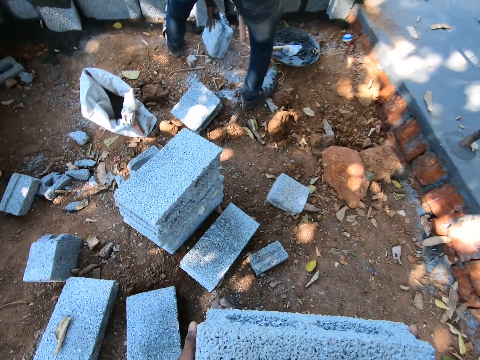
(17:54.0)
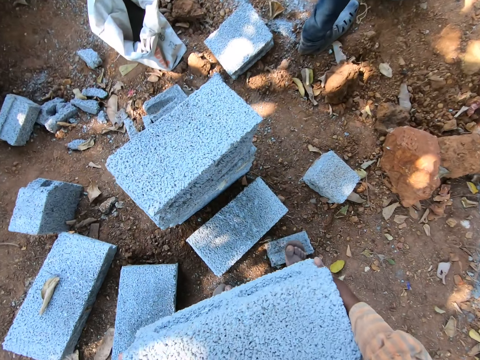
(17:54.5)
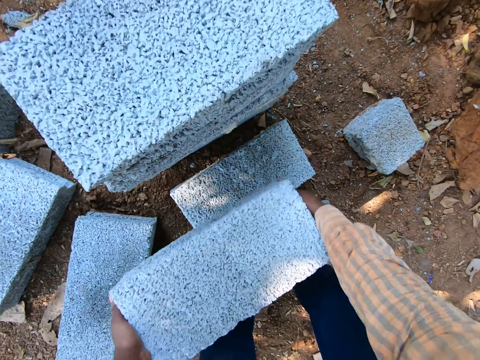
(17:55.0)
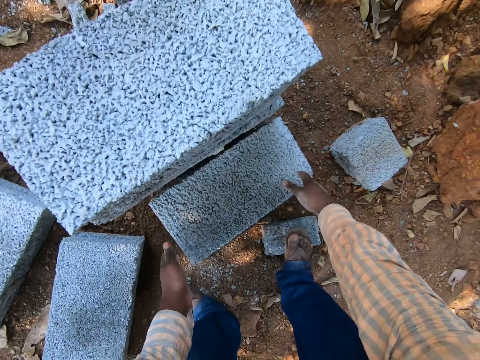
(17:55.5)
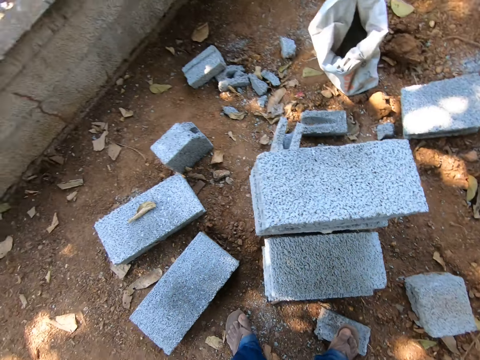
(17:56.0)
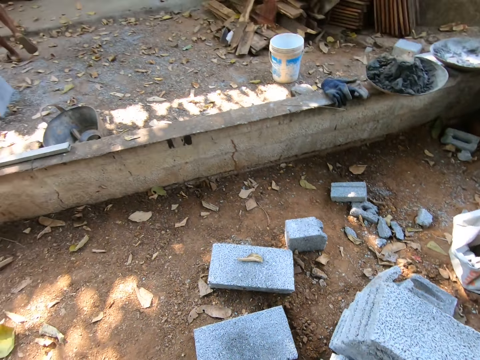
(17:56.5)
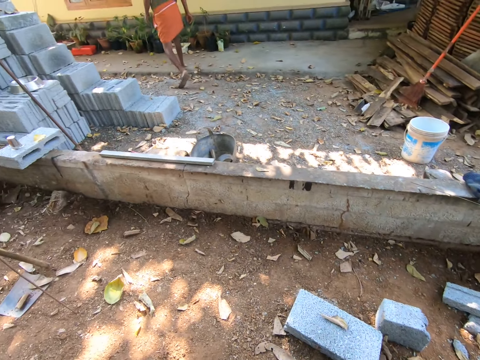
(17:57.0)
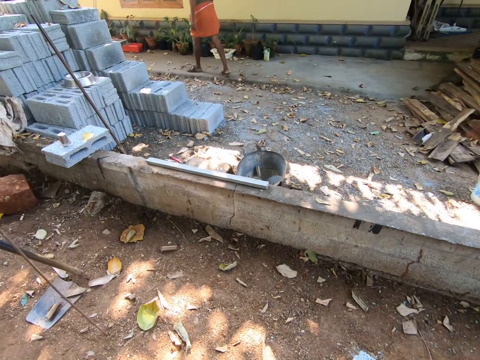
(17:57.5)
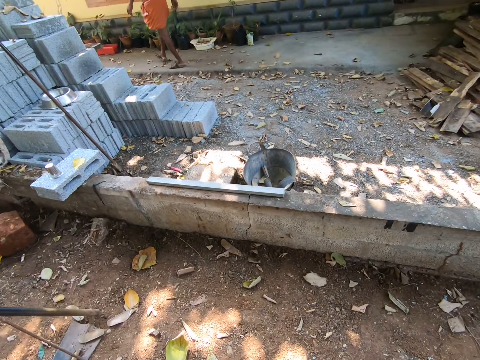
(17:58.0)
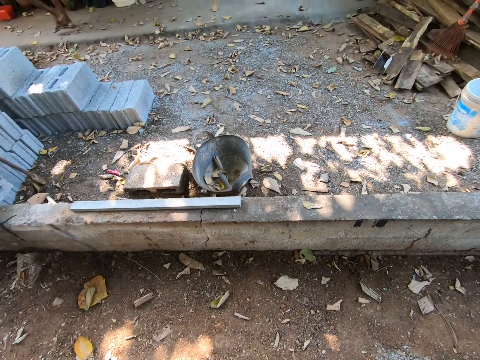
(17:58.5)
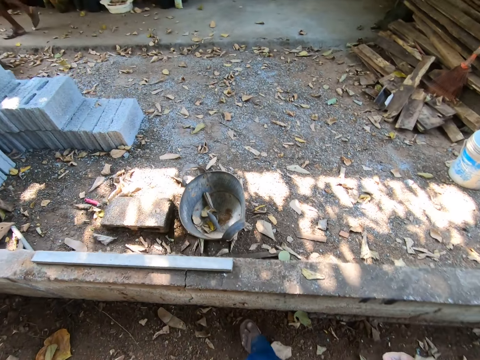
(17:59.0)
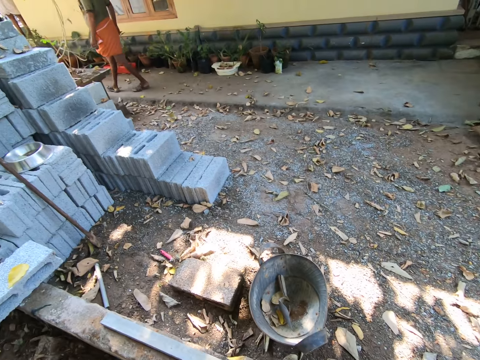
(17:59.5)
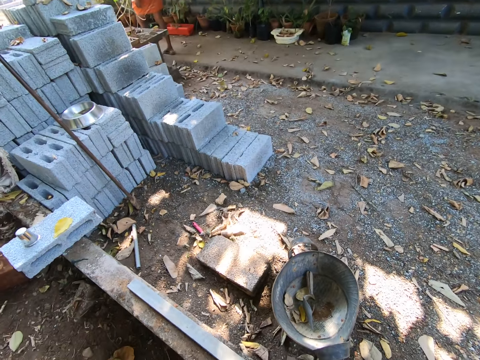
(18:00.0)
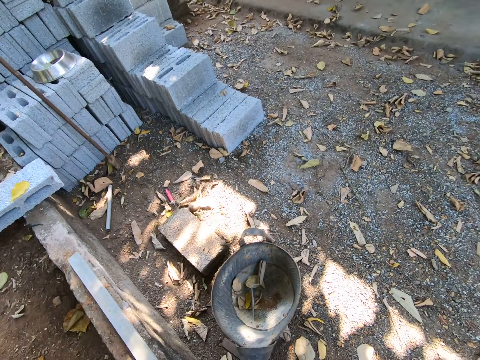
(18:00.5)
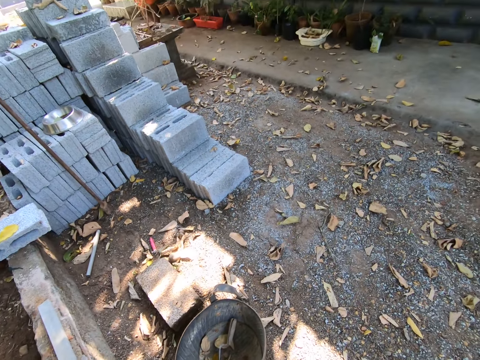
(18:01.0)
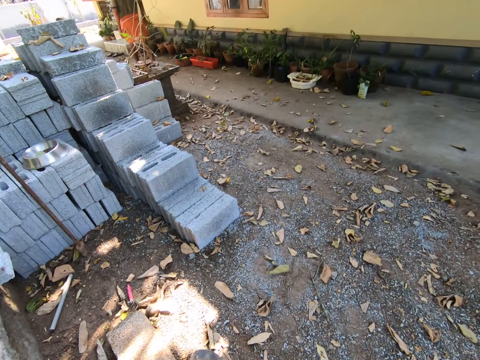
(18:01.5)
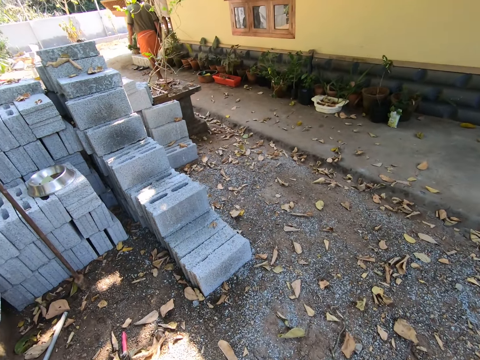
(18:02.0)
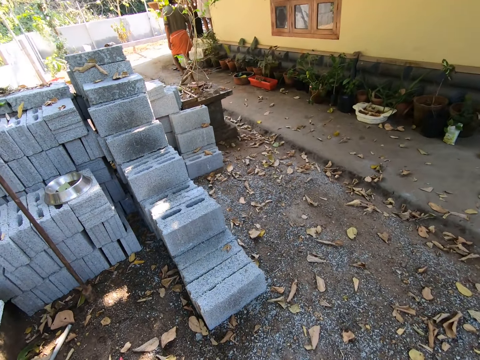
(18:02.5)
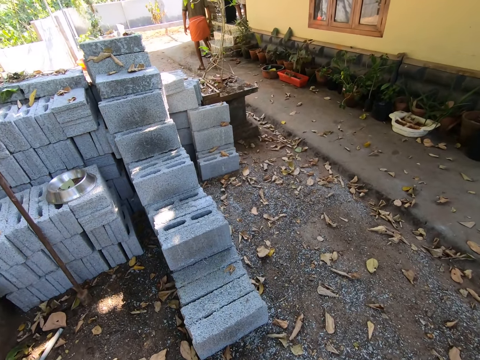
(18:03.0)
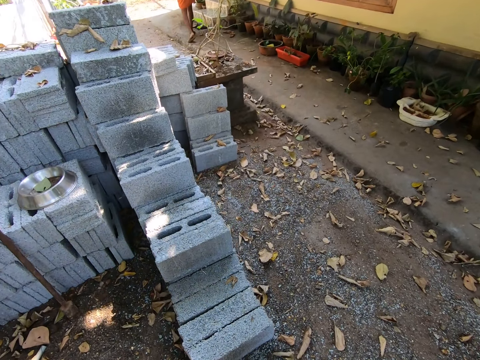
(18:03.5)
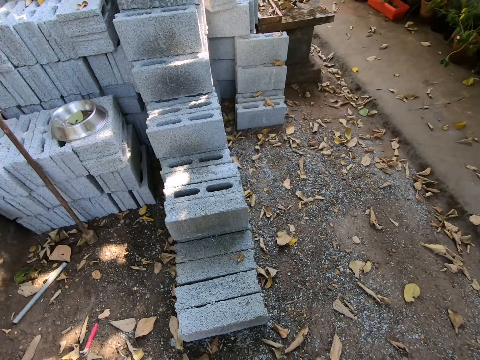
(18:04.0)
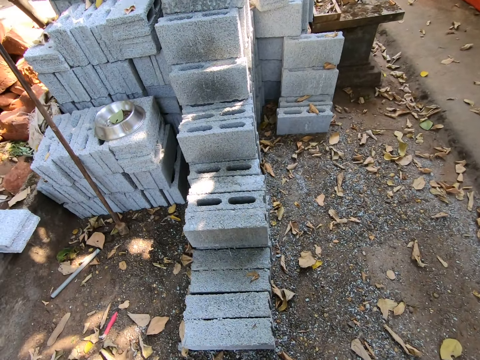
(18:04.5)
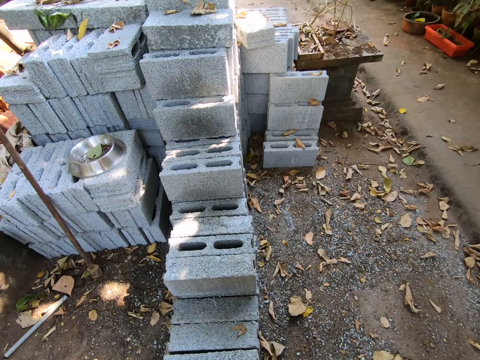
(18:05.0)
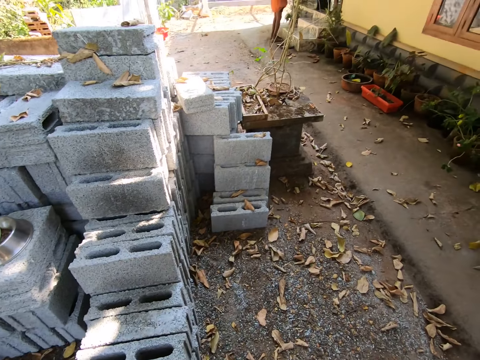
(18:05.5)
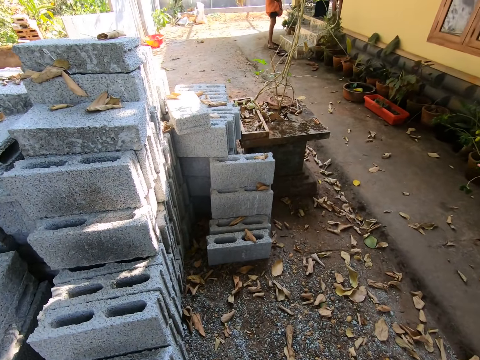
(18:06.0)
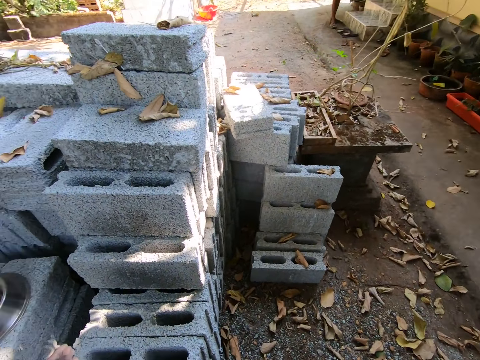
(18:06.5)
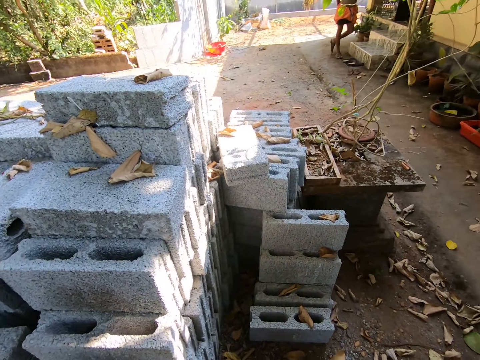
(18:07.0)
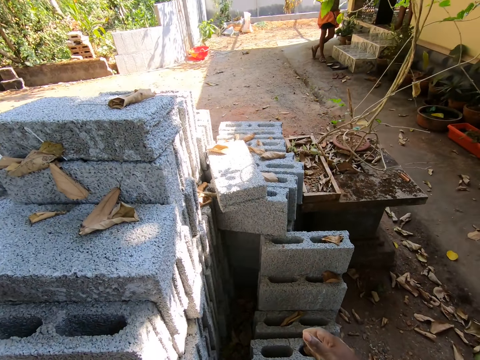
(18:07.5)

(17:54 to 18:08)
The camera wearer drops the block on a block on the ground with both hands.

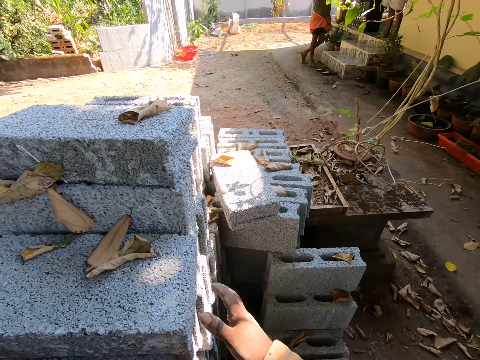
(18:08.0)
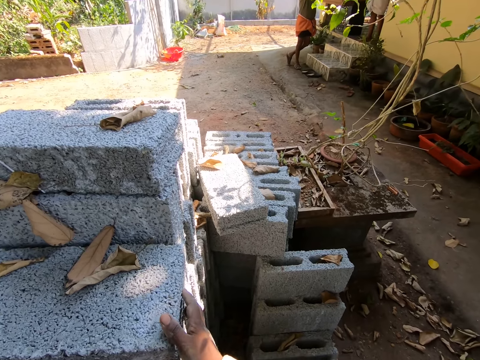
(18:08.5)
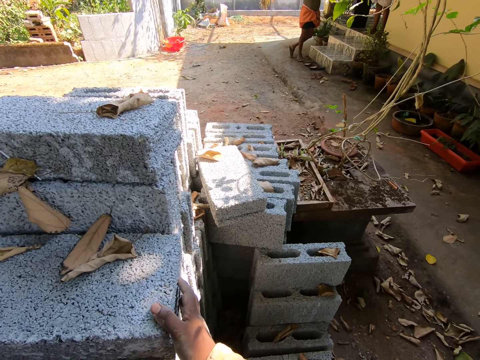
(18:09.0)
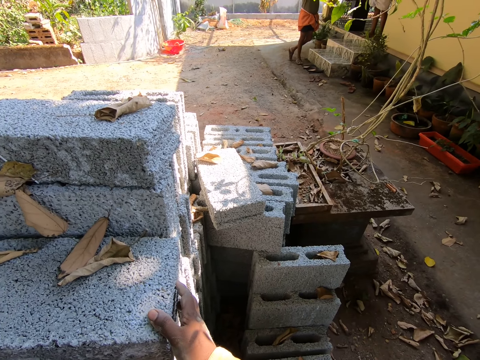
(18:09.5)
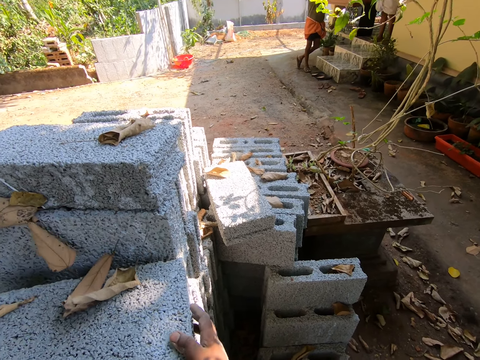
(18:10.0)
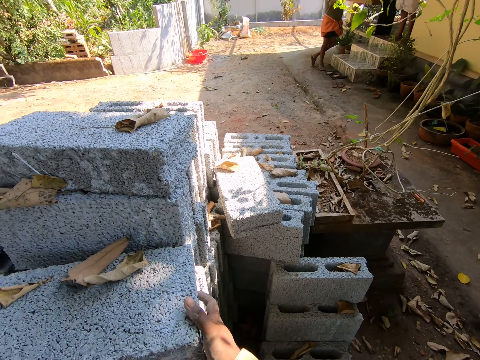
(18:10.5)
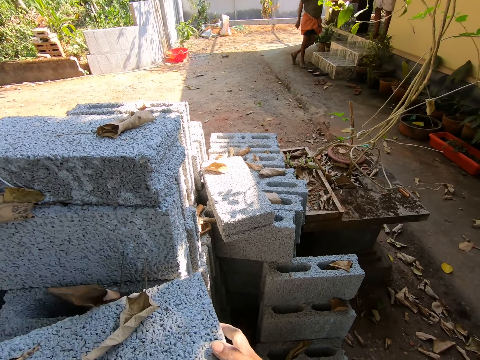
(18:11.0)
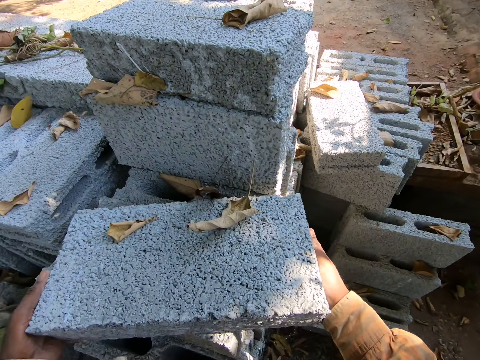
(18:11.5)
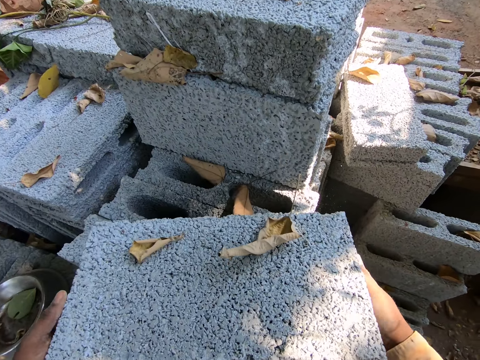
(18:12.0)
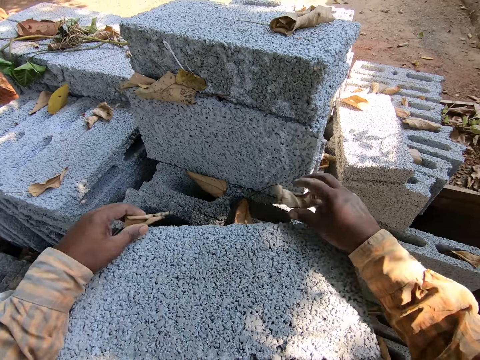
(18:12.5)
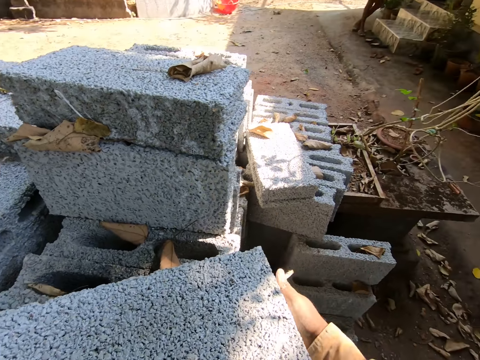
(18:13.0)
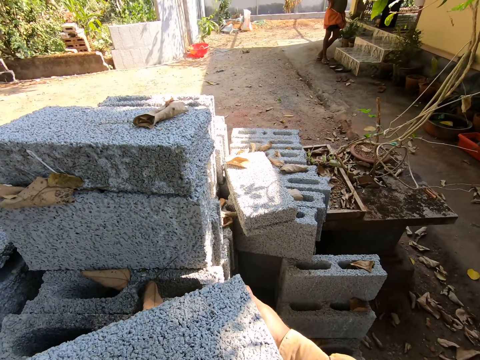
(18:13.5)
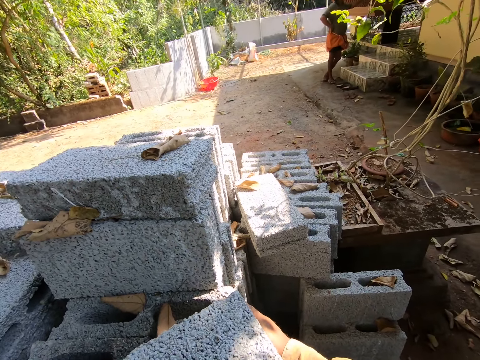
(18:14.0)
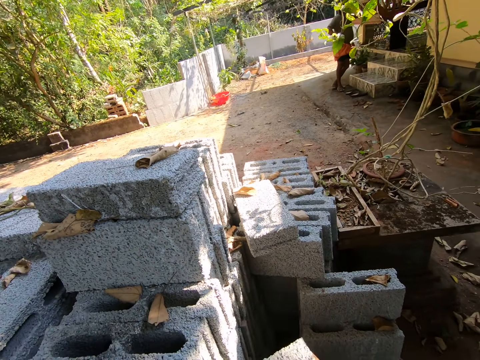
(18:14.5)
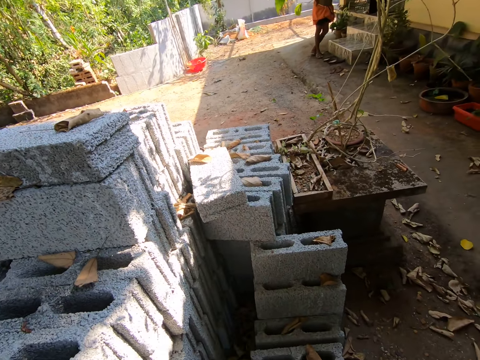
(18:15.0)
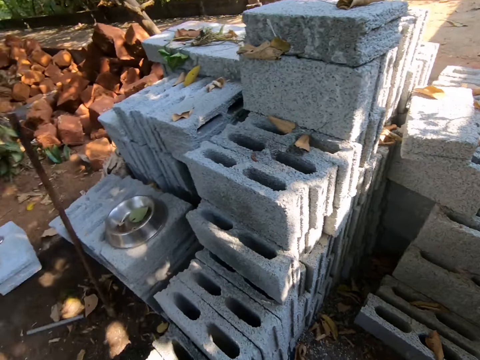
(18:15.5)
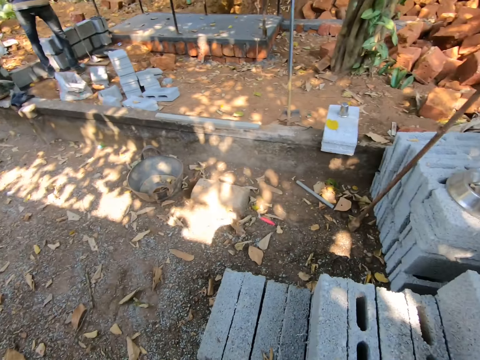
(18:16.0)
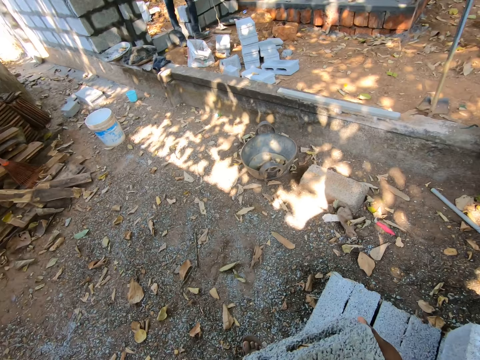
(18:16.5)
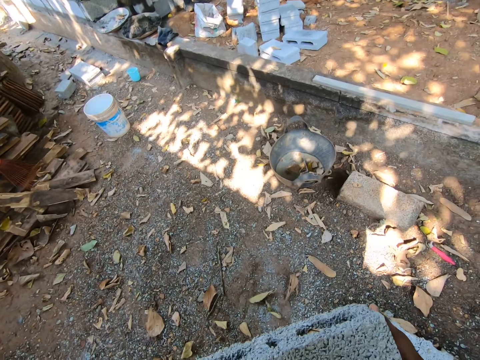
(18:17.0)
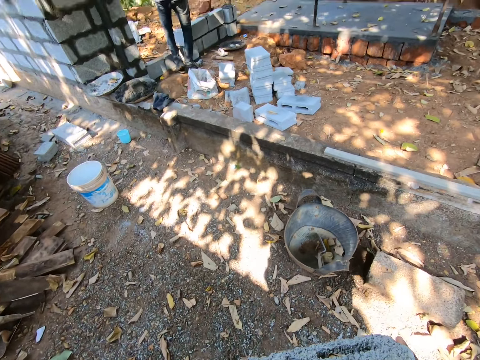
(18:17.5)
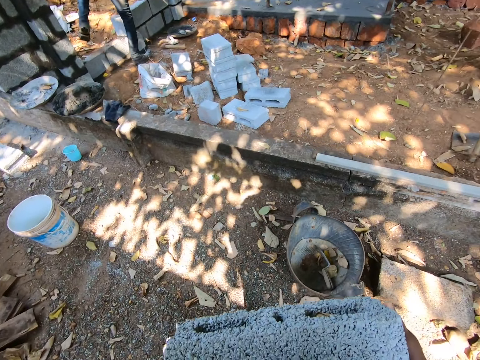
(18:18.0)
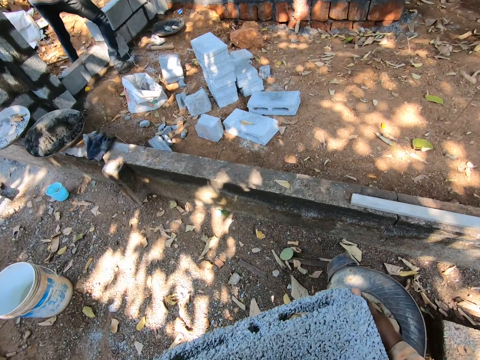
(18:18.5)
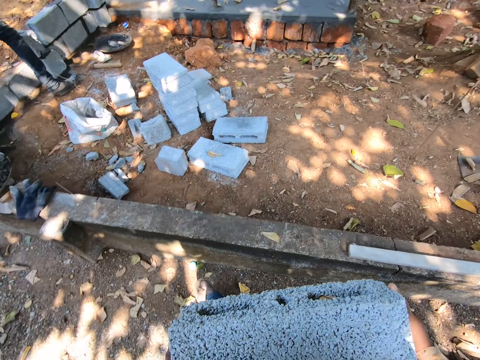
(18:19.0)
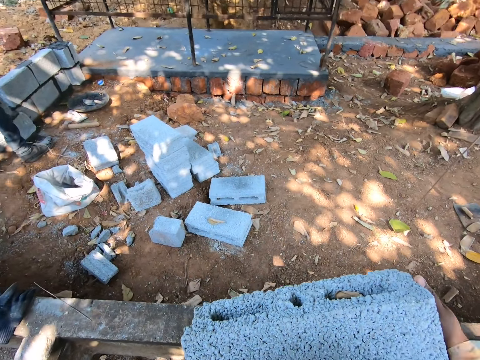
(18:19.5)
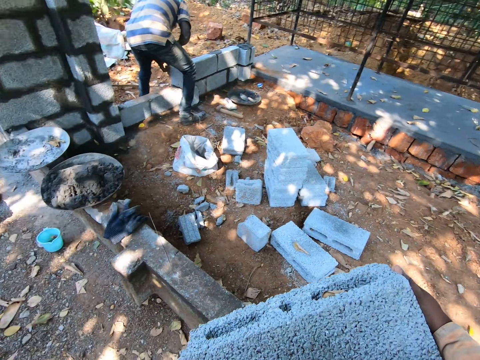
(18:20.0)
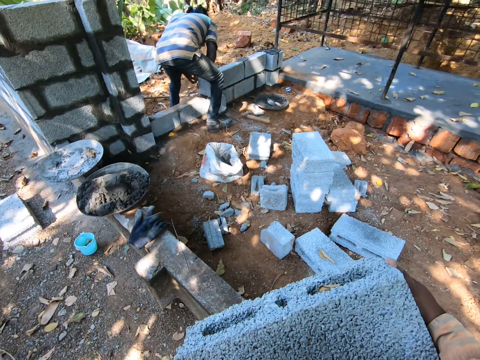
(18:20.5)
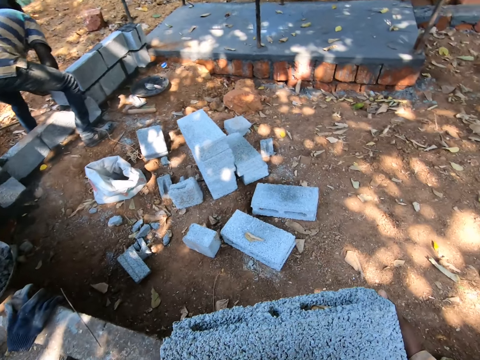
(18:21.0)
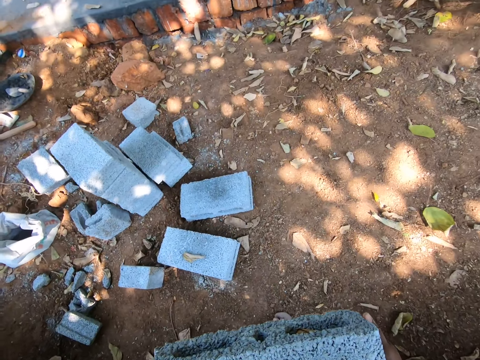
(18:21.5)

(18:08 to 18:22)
The camera wearer drags a block on the pile of blocks with both hands. They remove some leaves on the block with both hands. They carry the block from the block pile with both hands. A man adjusts a block on a fence with both hands.
